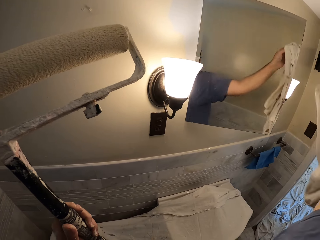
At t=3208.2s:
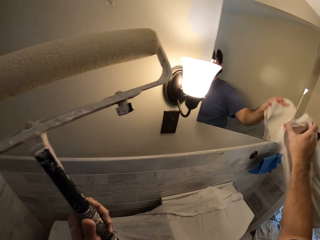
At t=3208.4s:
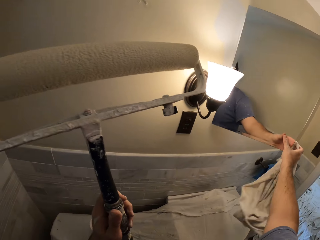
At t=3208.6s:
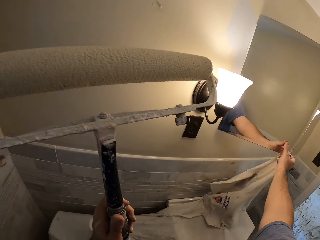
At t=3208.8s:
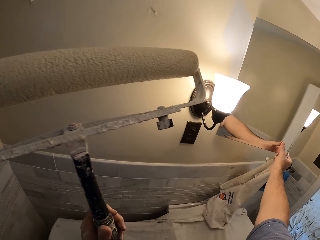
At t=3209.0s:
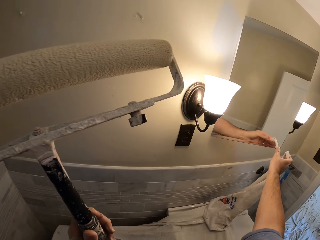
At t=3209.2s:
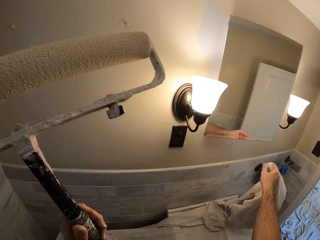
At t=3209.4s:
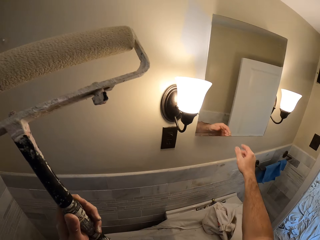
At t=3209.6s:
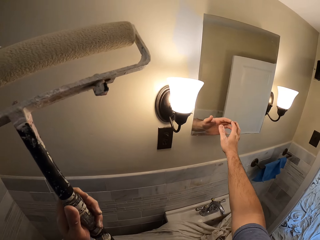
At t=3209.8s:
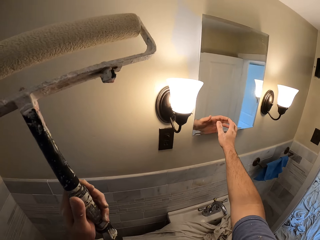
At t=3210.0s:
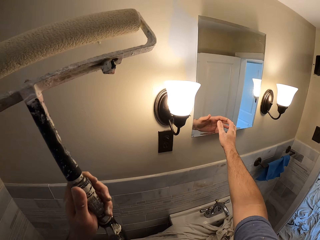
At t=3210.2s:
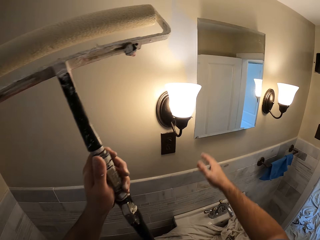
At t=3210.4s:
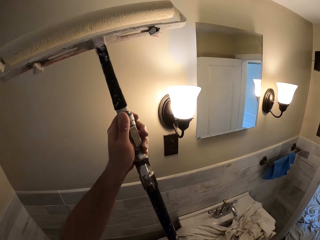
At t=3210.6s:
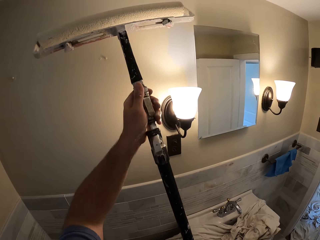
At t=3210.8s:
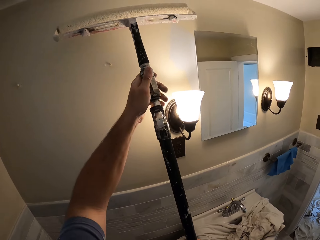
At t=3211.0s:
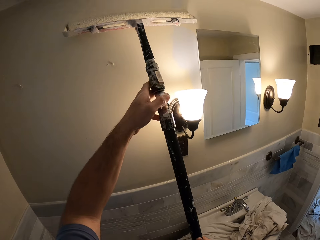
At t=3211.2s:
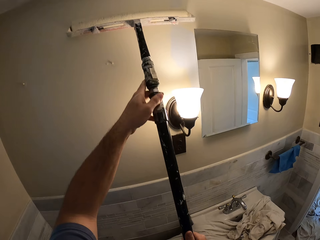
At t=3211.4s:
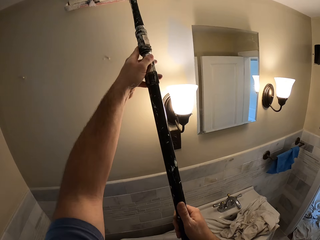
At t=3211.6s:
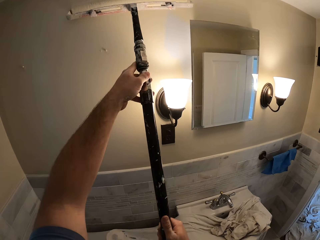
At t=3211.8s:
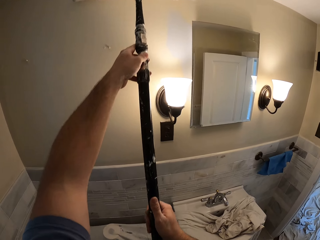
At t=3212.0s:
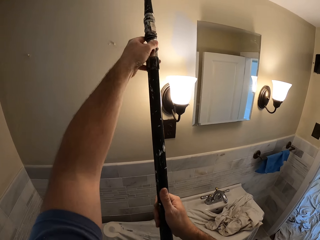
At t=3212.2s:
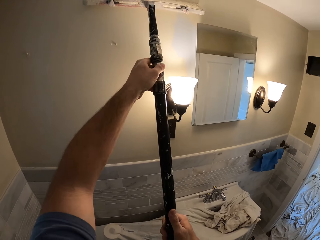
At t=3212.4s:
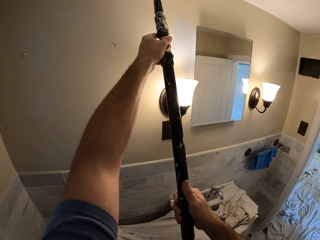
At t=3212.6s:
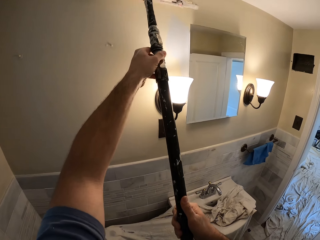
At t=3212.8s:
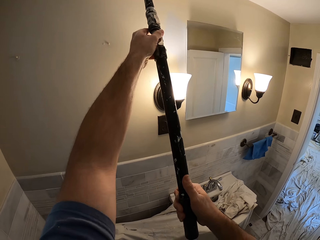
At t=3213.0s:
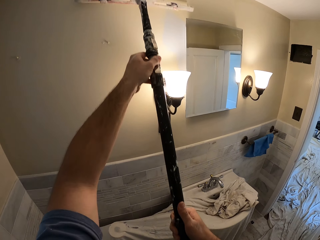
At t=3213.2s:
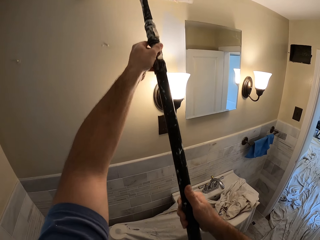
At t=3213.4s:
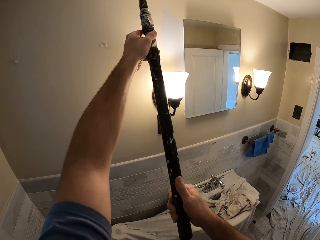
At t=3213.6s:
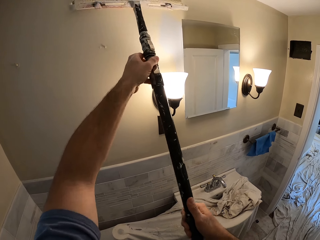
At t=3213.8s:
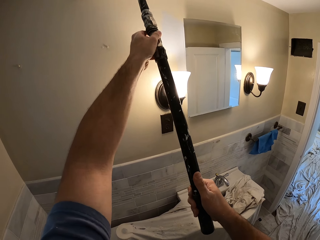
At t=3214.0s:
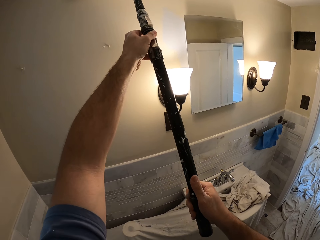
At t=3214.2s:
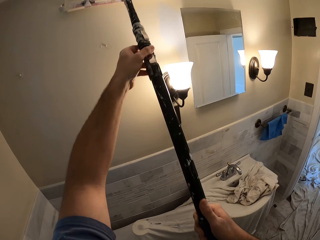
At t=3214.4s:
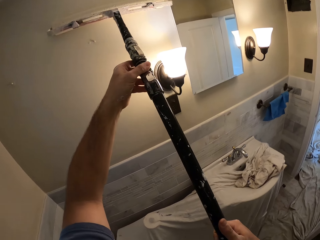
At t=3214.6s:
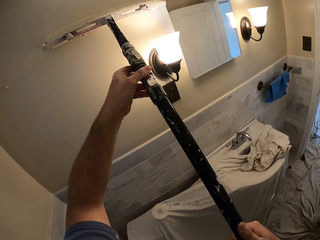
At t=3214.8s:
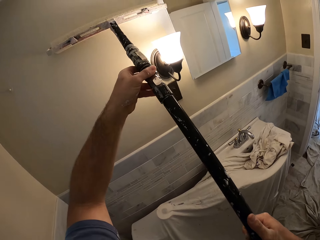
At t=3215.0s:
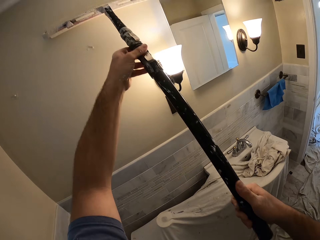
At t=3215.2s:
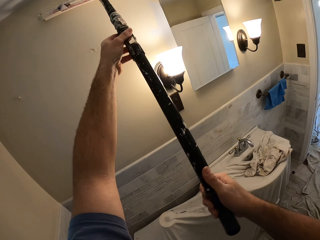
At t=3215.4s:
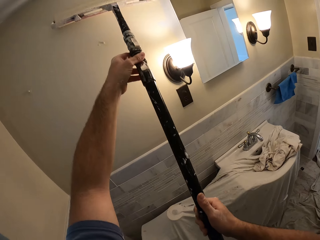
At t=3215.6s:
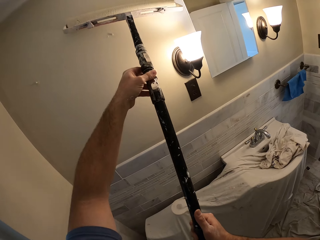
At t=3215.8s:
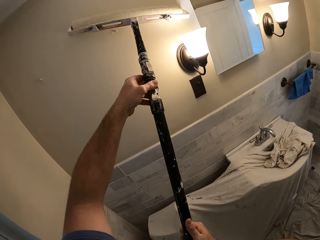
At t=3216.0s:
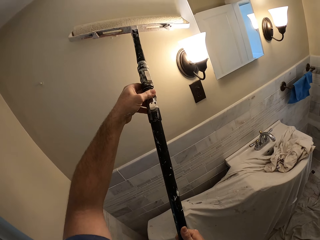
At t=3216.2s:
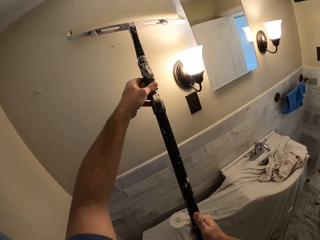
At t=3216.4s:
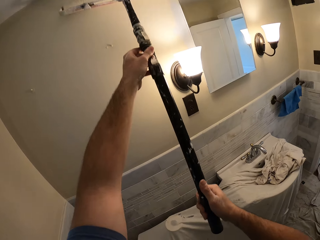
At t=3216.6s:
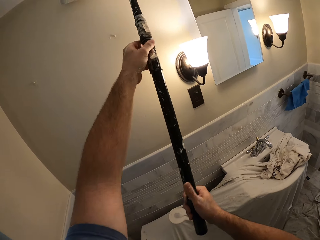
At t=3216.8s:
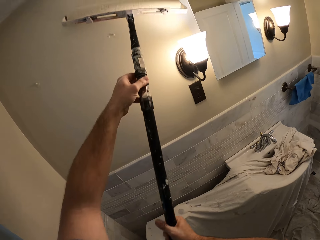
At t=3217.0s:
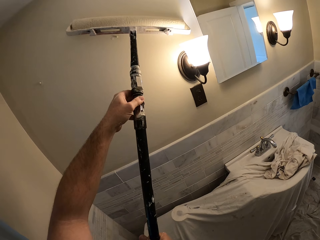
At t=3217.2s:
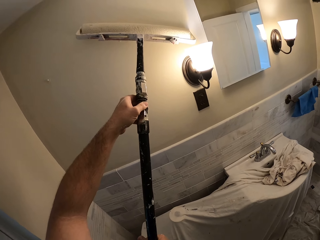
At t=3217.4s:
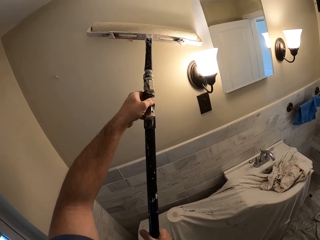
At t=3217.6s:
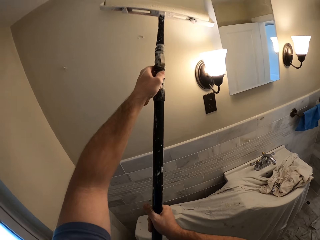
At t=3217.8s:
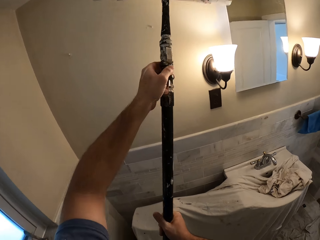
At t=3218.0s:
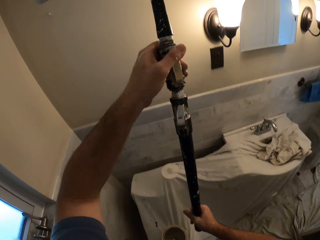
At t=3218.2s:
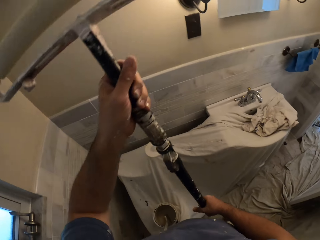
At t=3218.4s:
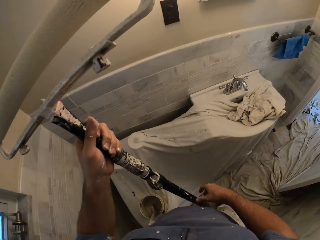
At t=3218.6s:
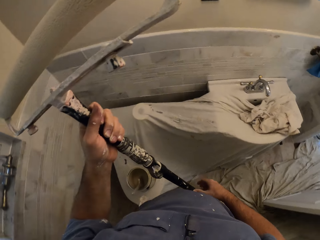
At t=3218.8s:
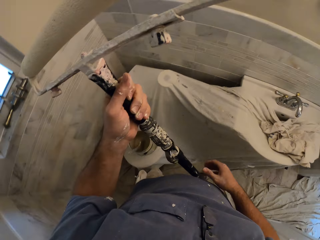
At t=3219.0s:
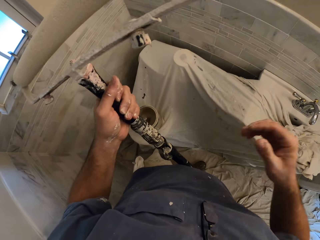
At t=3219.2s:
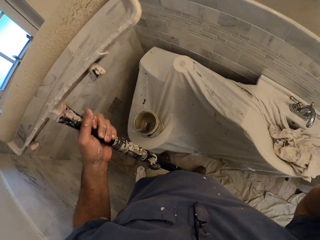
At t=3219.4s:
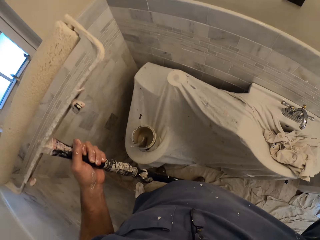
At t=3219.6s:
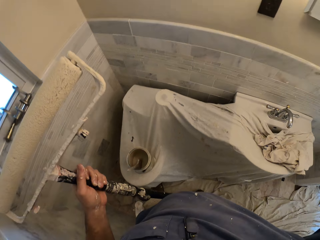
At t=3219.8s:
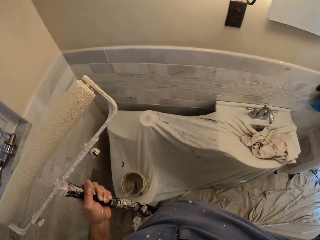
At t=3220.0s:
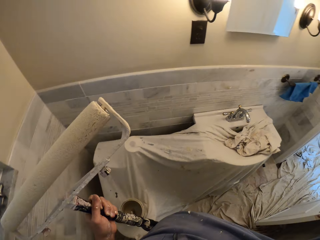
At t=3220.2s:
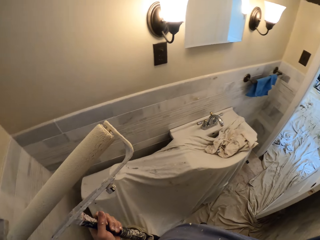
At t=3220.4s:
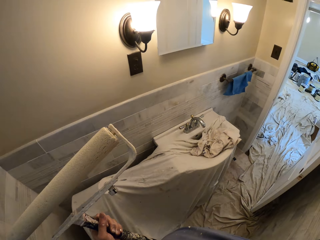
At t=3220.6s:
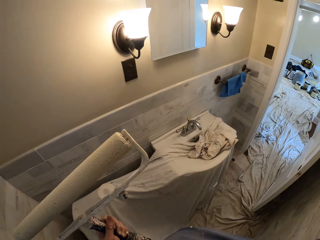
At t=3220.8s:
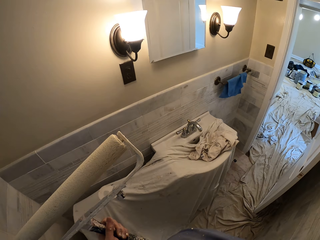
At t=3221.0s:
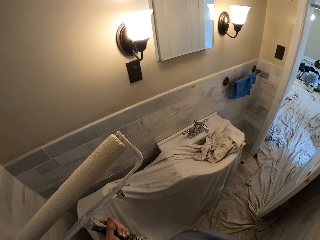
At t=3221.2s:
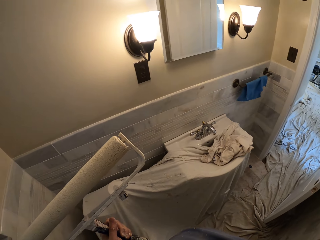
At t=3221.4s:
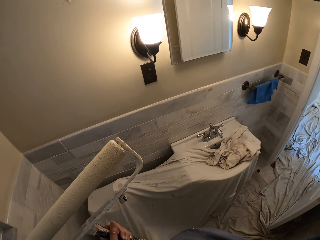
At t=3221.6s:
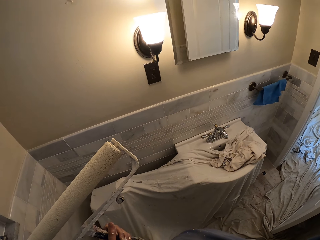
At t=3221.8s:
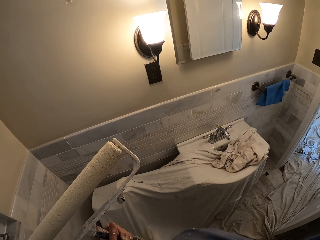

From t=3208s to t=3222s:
The camera wearer touches the door of the wall-mounted cabinet with his right hand. He drops the garment on the floor. He closes the wall-mounted cabinet with his right hand. He paints the wall with the paint roller. He removes the paint roller from the wall. He adjusts his camera with his right hand.
